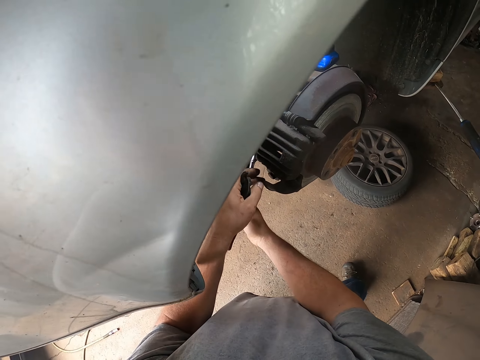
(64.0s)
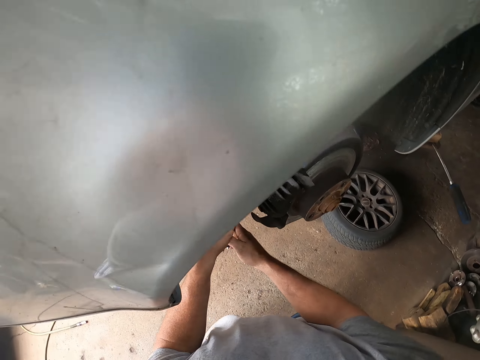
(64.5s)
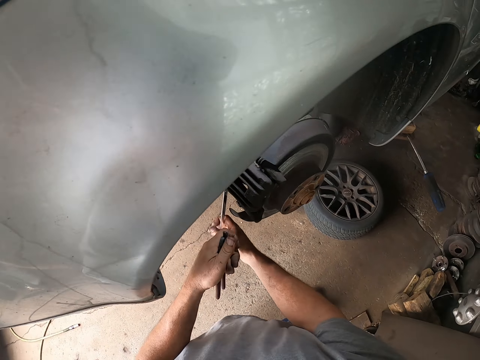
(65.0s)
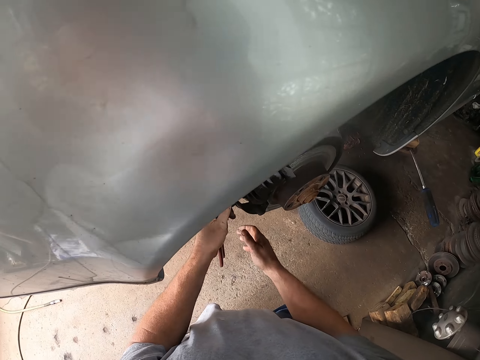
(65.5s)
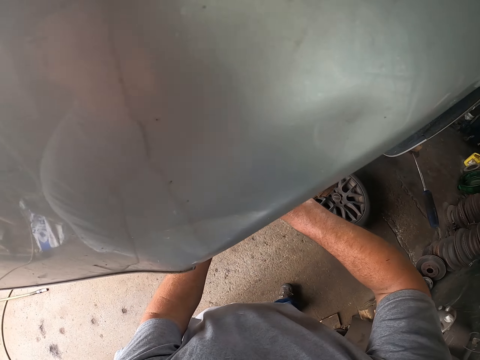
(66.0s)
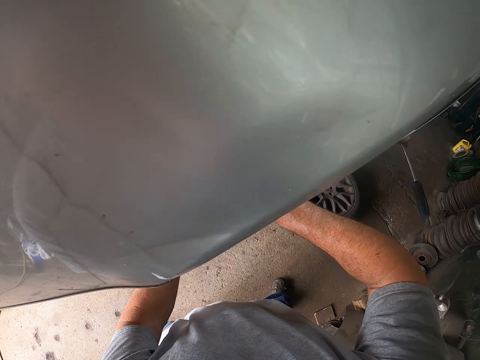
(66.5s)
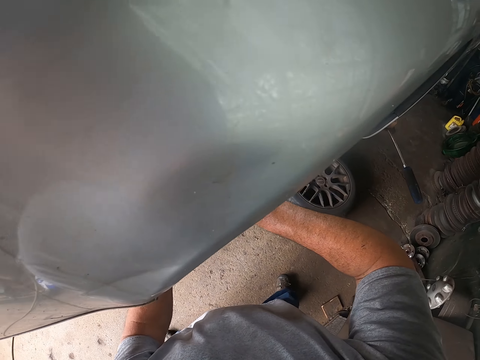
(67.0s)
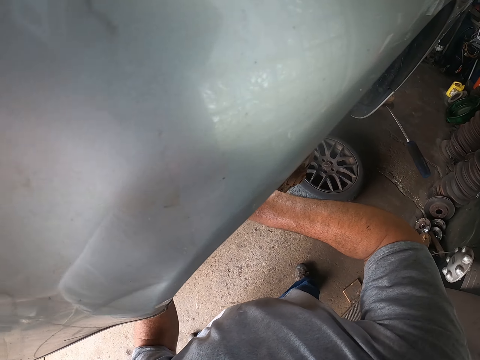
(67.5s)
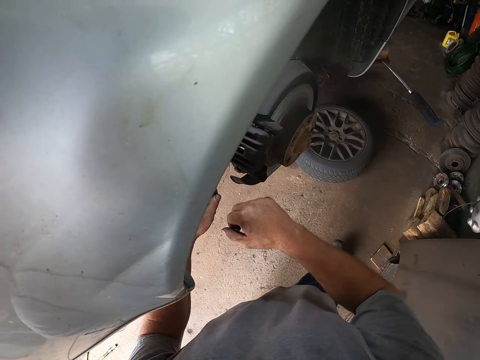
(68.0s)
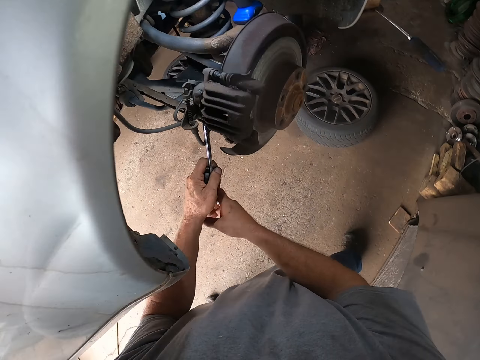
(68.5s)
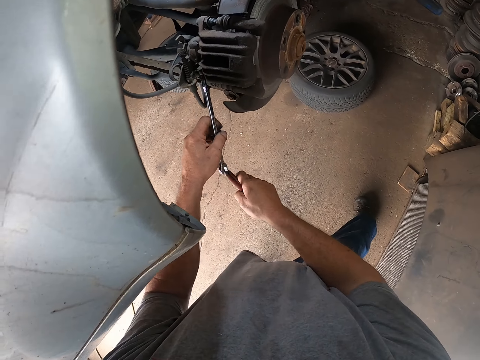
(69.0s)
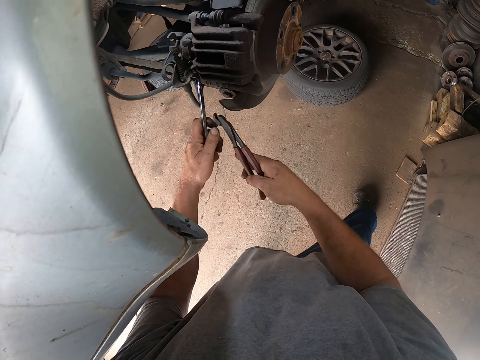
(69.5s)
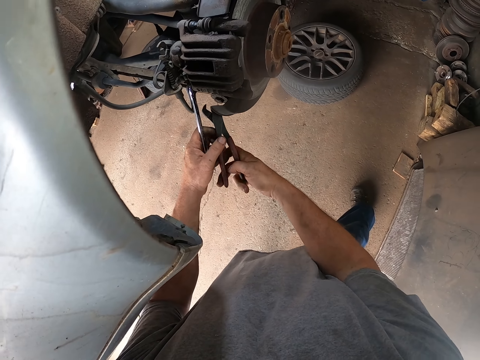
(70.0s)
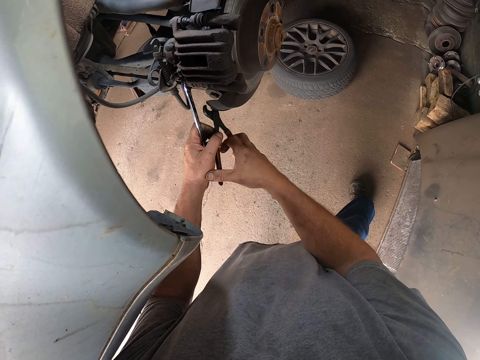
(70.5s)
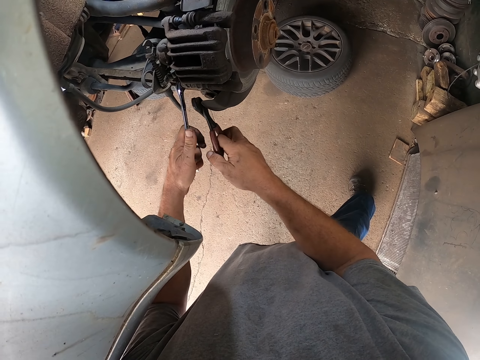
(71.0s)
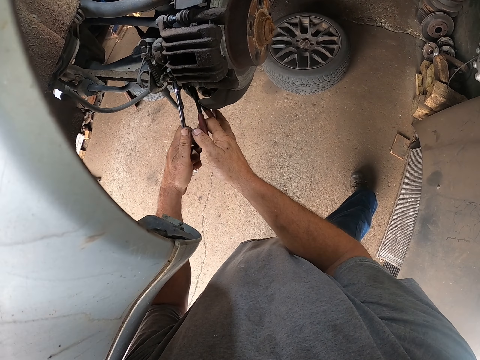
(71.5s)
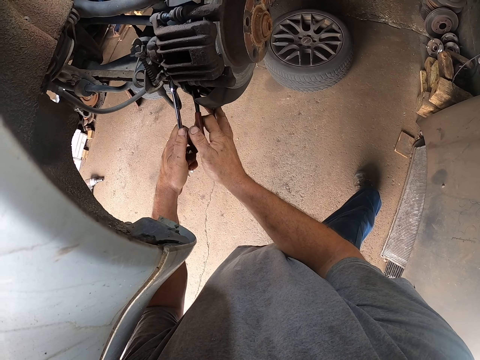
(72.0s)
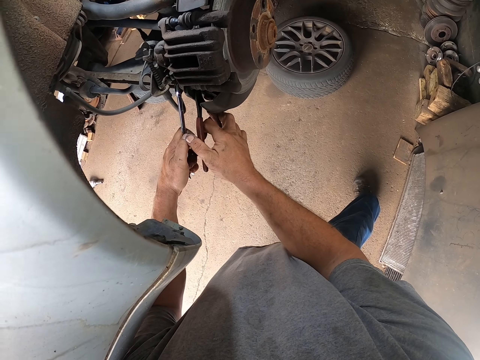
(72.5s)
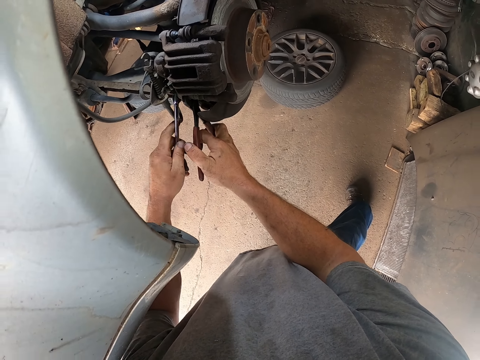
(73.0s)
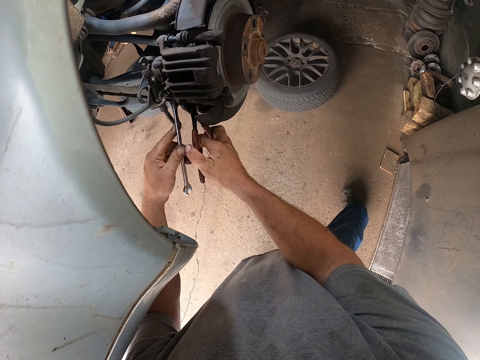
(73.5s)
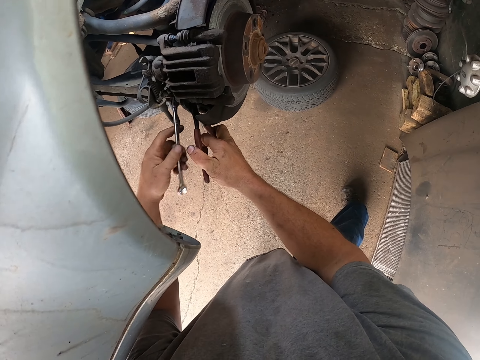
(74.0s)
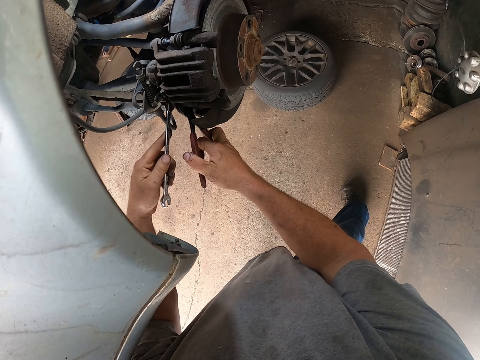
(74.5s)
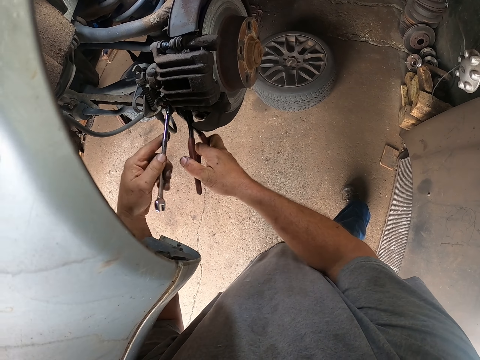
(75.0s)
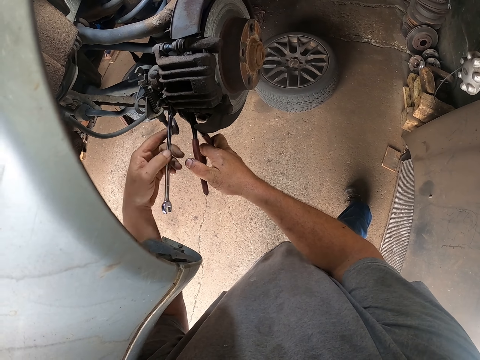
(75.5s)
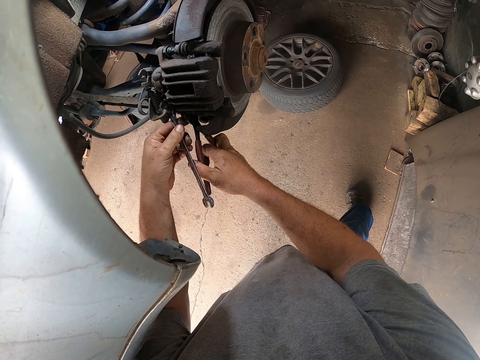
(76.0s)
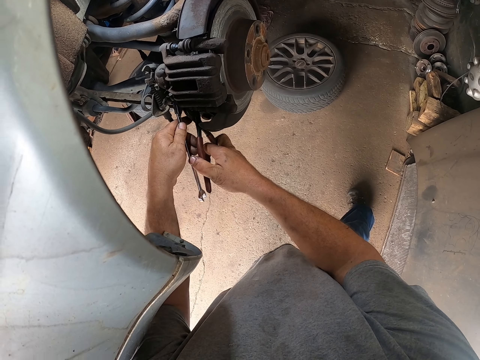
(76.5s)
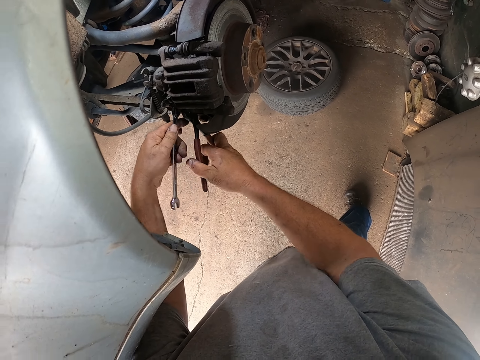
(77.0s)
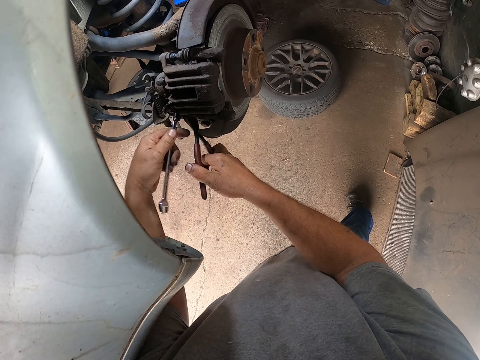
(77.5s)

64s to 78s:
The camera wearer grips a screw with the pliers.

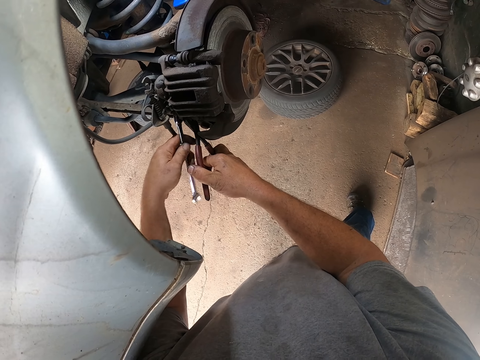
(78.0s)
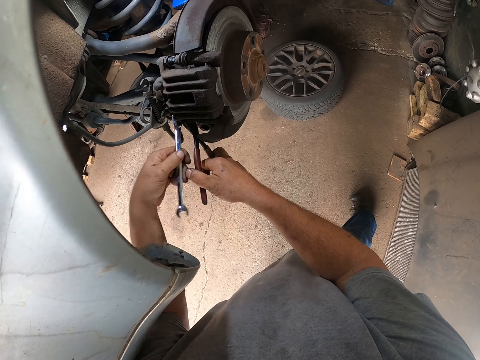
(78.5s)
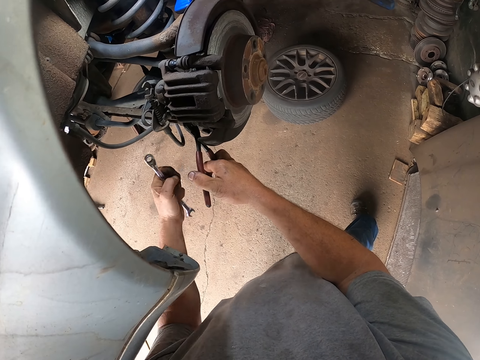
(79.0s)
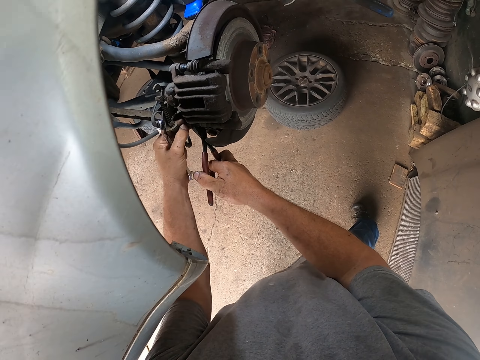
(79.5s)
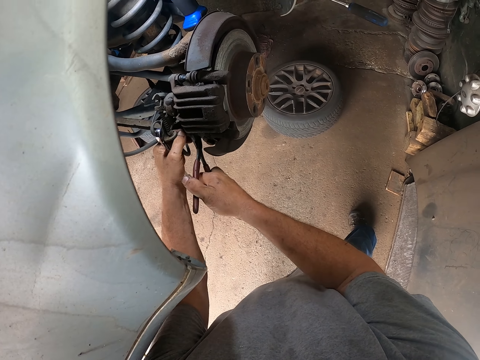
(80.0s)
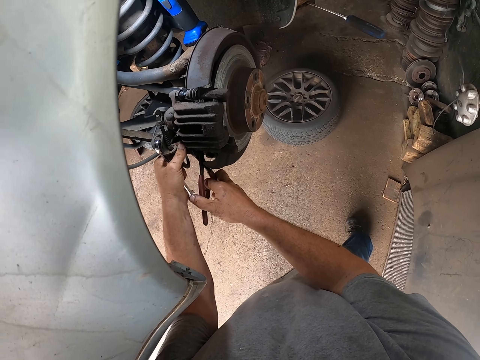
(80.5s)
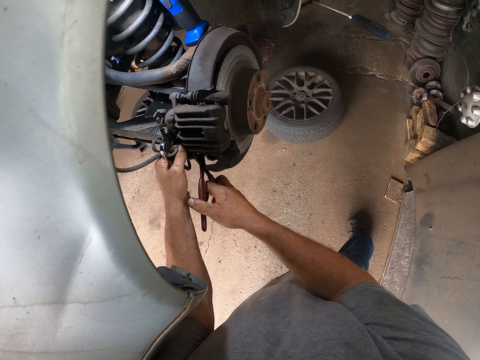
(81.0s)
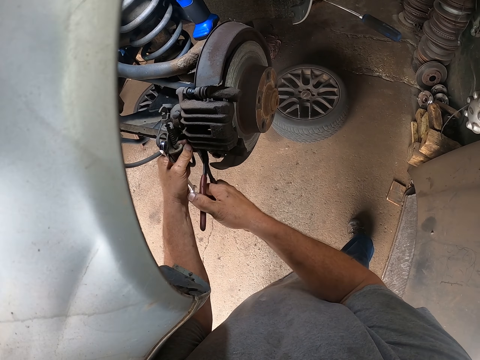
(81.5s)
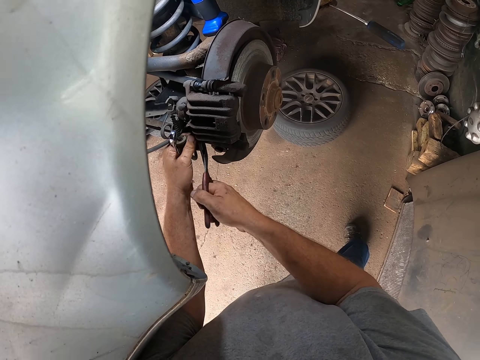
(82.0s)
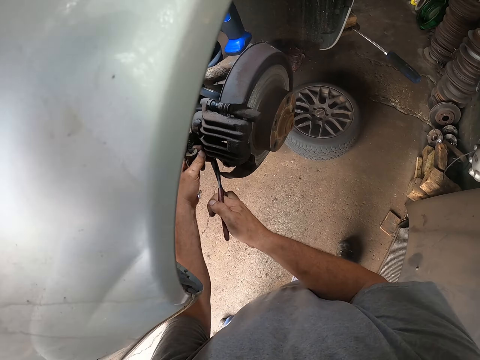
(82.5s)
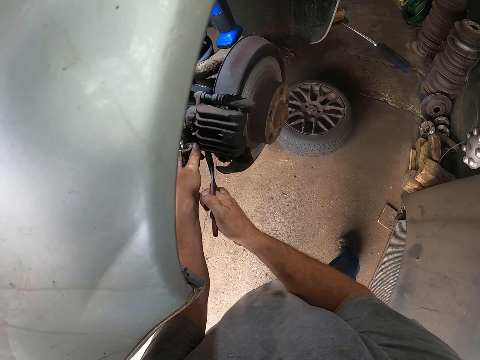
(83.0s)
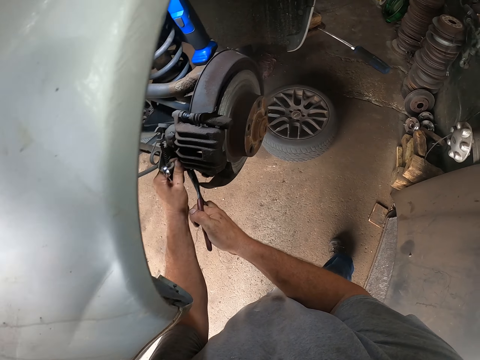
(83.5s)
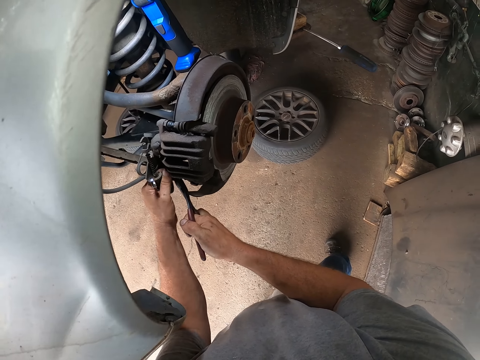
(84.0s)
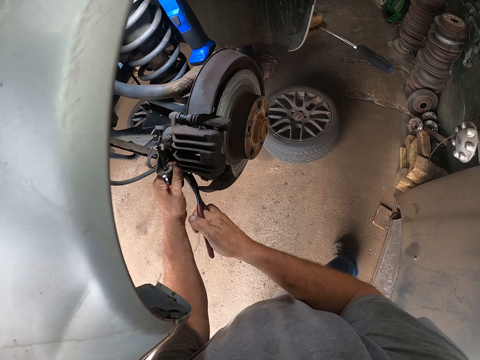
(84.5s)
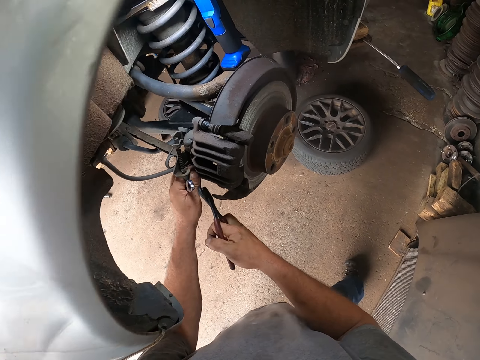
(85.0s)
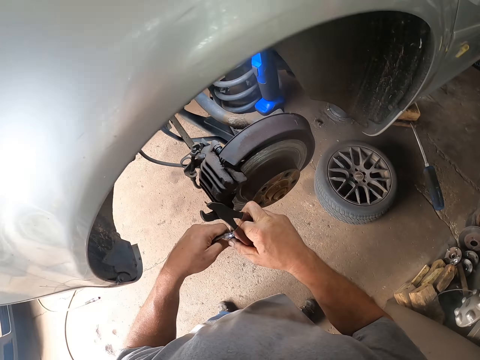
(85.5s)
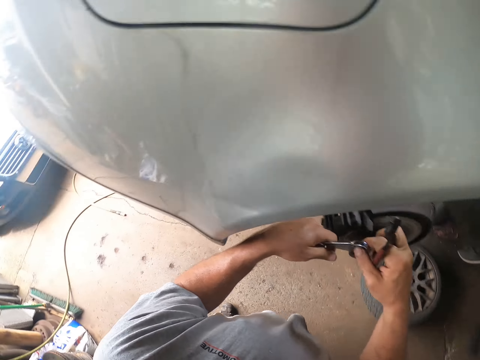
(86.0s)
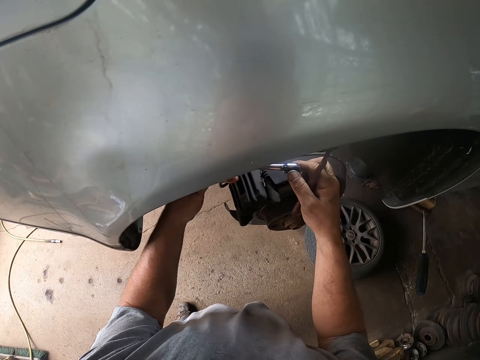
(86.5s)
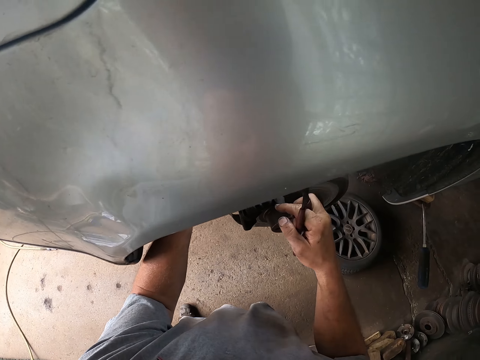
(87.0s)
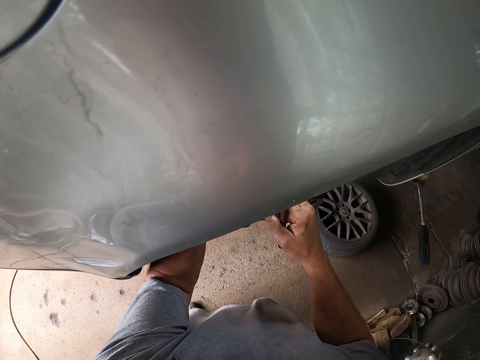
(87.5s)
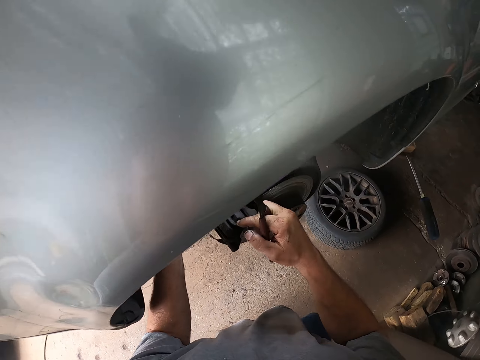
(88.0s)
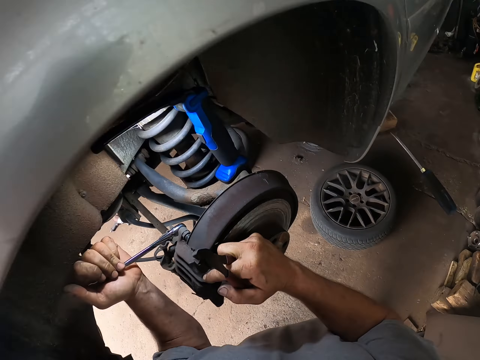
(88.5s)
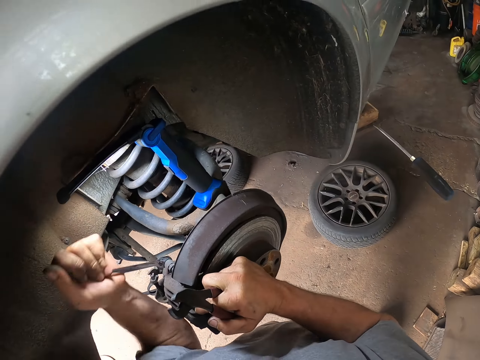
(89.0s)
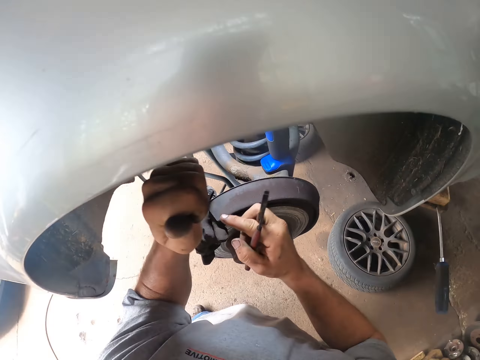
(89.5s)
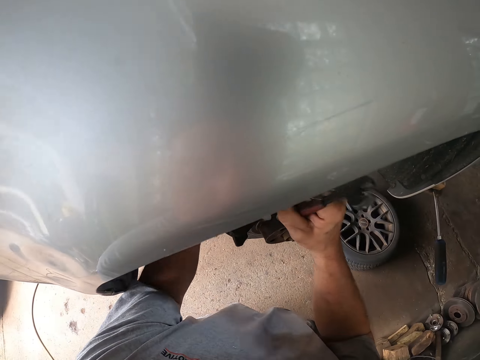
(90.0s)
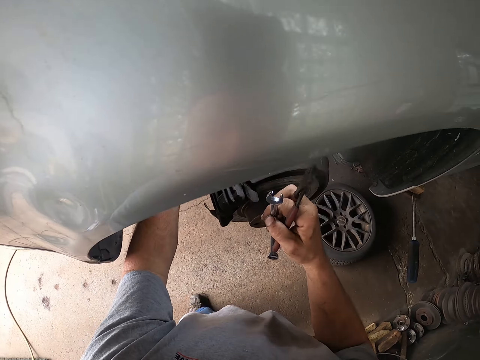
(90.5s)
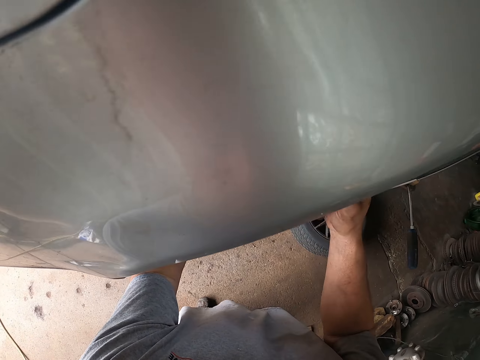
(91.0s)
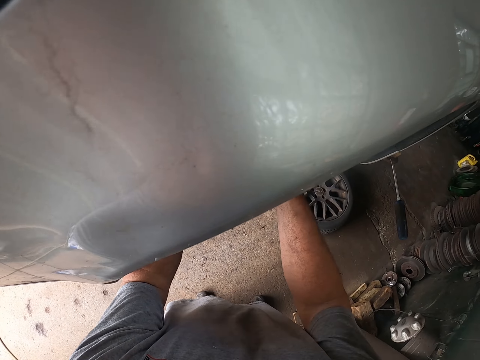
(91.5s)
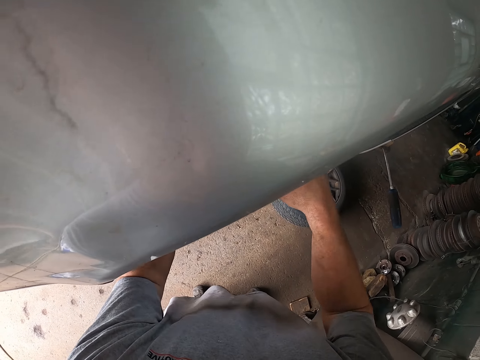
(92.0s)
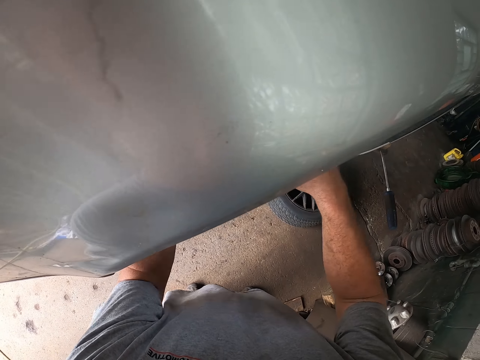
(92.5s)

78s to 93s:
The camera wearer loosens a nut with the hand. They loosen the nut with a spanner.
